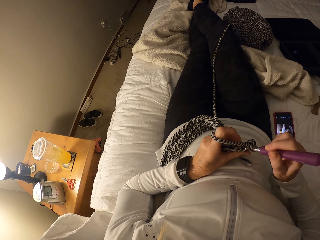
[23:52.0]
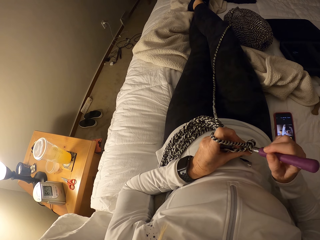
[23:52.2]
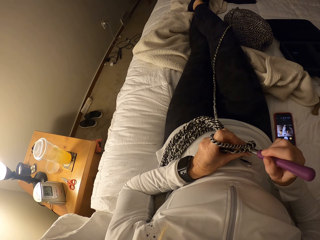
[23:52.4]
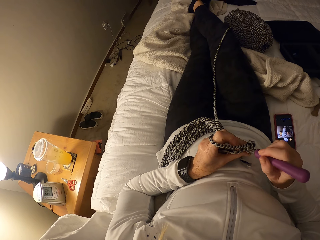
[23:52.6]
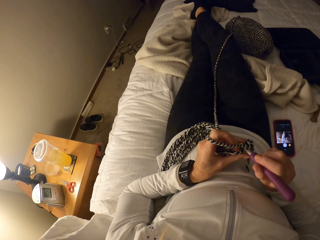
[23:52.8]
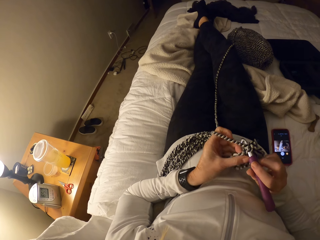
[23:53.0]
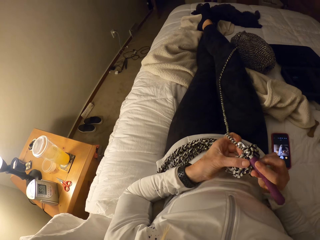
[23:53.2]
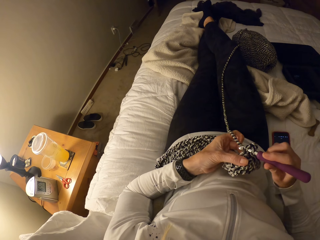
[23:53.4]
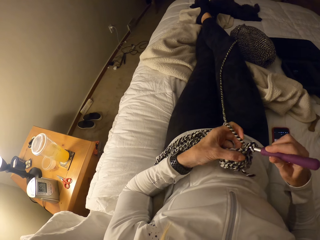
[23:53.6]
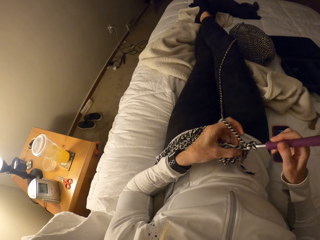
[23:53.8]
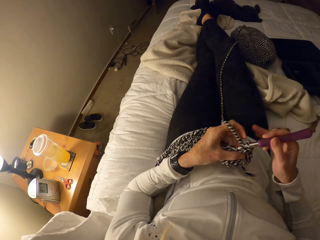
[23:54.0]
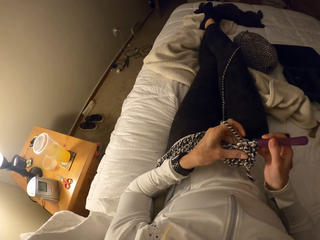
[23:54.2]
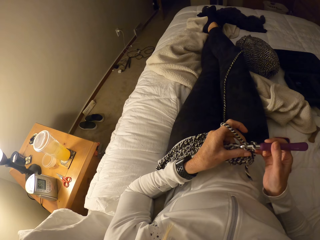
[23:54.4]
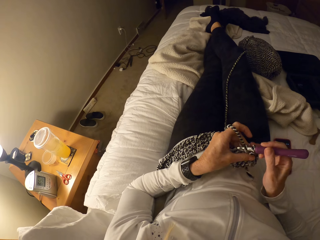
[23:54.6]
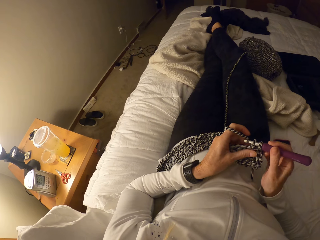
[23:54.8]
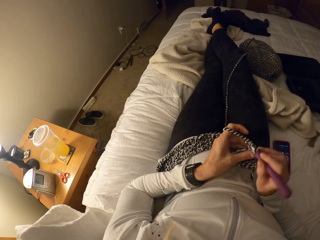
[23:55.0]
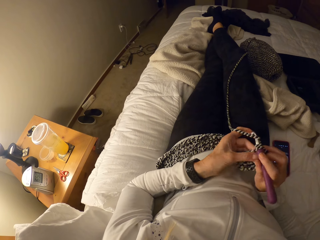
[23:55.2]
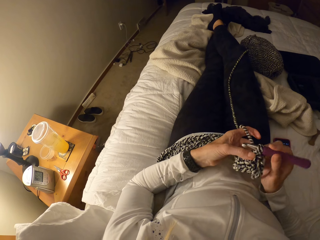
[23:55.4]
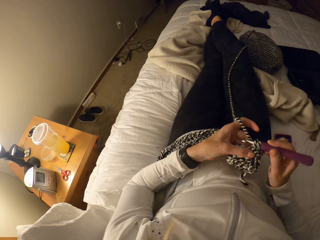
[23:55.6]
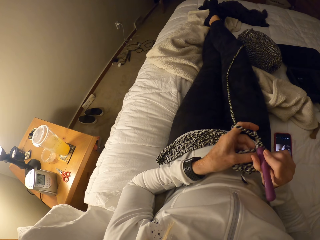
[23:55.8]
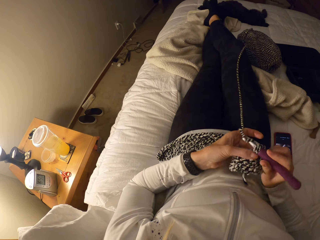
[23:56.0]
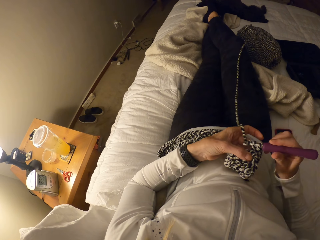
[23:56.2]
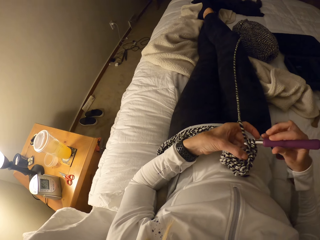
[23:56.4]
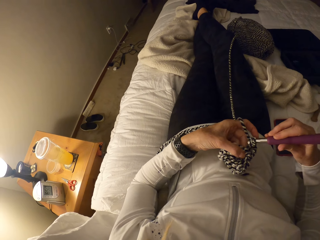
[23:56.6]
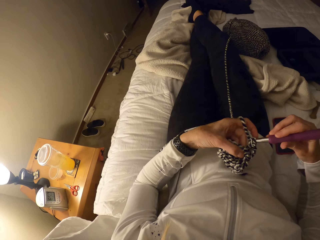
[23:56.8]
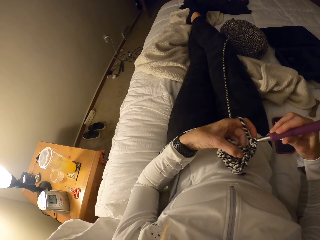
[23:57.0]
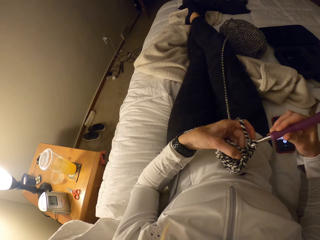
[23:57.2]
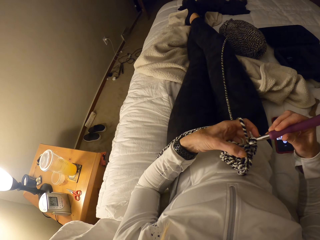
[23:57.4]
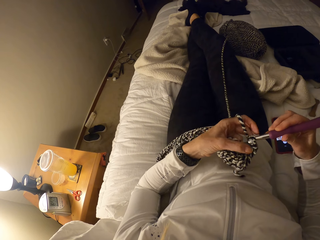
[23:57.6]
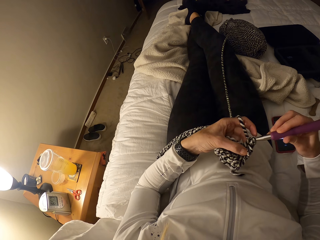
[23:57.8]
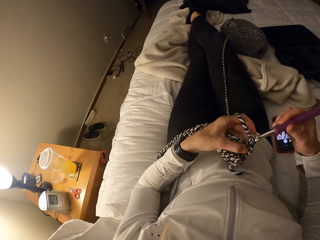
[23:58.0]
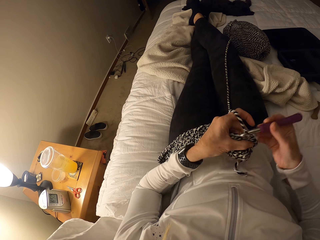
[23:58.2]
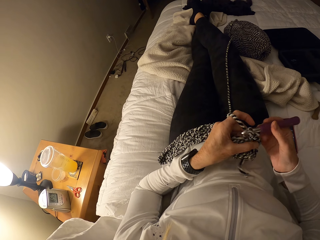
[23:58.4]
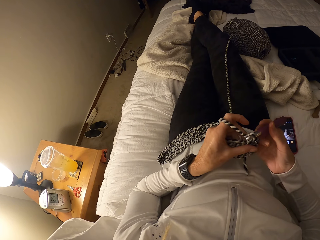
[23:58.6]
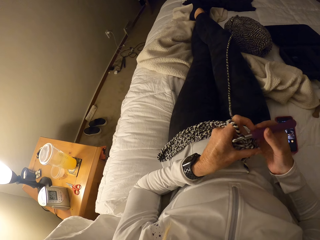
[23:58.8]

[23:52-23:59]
The camera wearer crochets with yarn and the crochet hook.

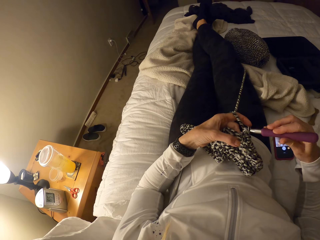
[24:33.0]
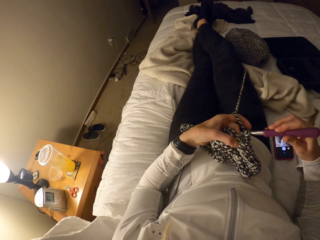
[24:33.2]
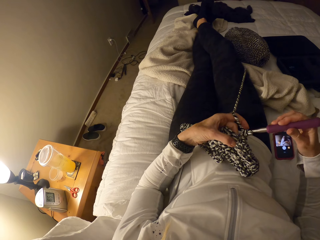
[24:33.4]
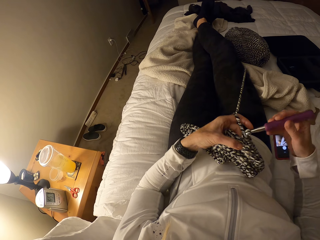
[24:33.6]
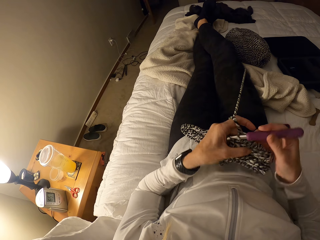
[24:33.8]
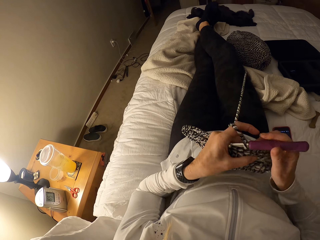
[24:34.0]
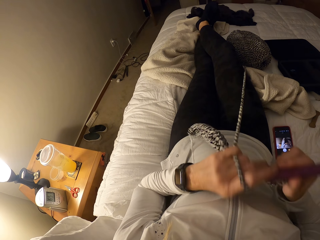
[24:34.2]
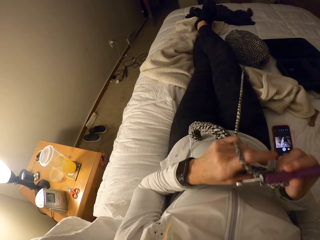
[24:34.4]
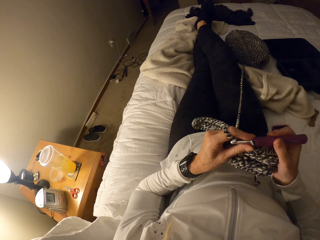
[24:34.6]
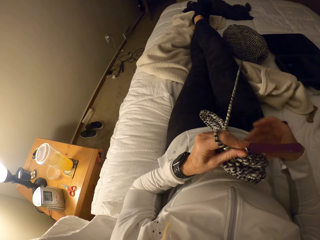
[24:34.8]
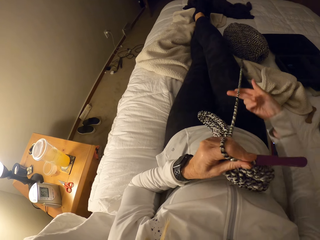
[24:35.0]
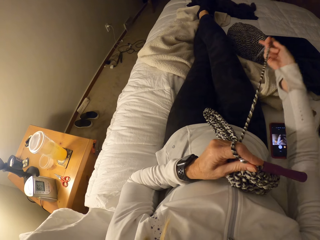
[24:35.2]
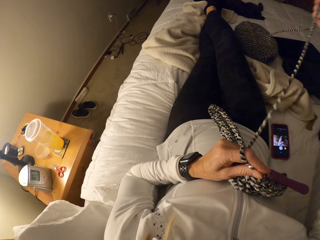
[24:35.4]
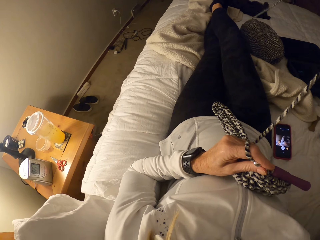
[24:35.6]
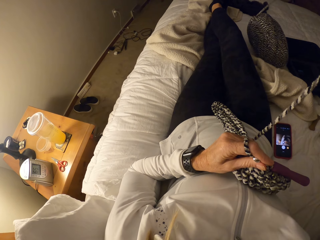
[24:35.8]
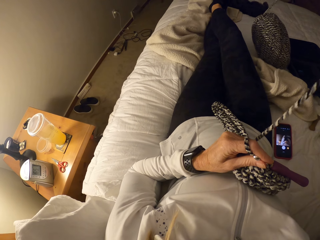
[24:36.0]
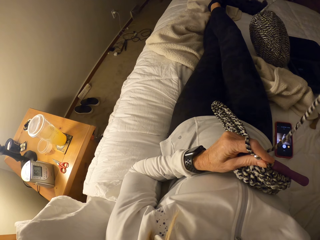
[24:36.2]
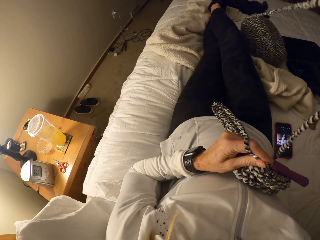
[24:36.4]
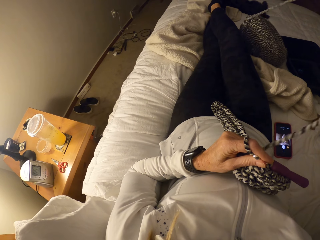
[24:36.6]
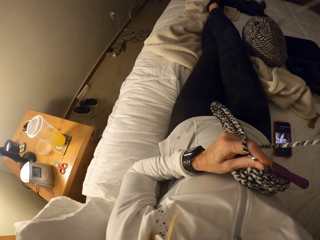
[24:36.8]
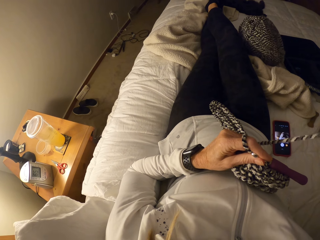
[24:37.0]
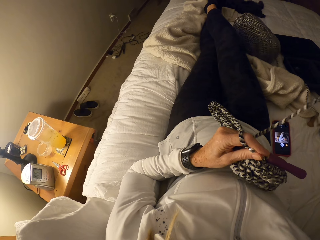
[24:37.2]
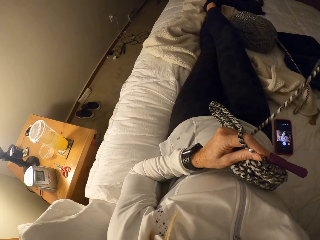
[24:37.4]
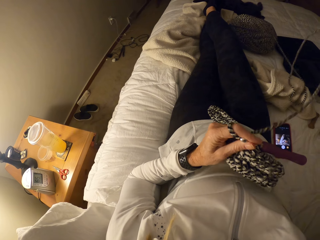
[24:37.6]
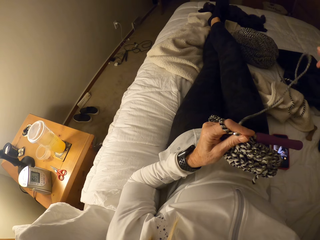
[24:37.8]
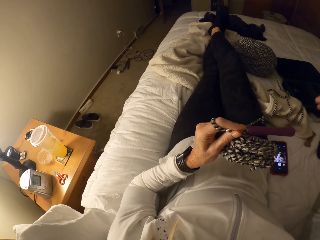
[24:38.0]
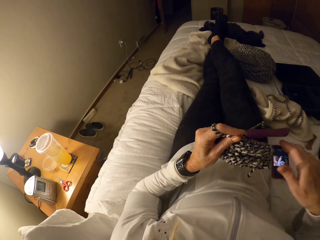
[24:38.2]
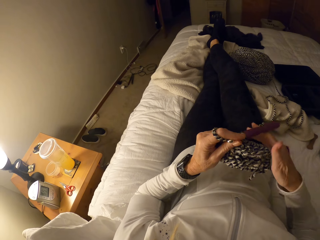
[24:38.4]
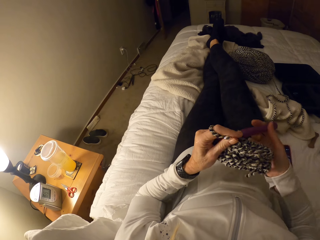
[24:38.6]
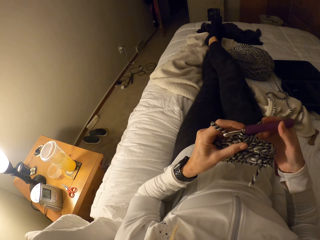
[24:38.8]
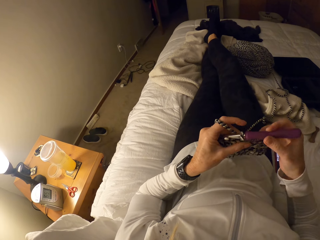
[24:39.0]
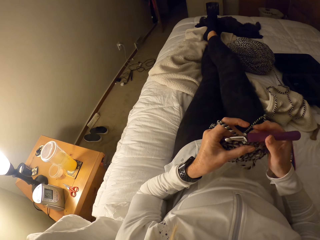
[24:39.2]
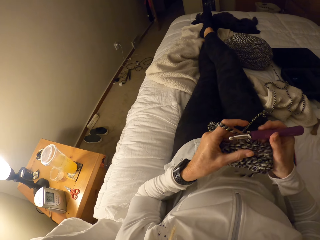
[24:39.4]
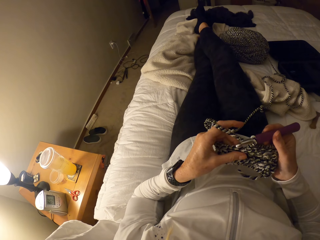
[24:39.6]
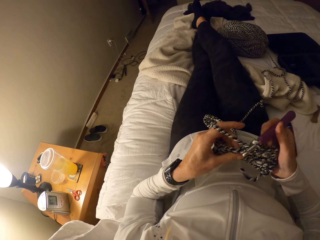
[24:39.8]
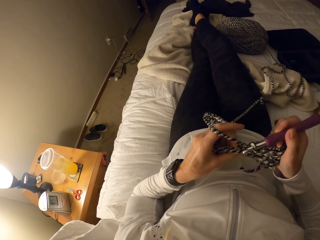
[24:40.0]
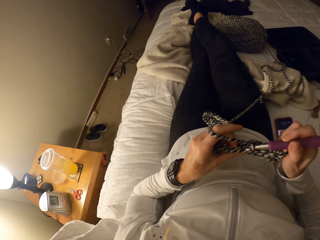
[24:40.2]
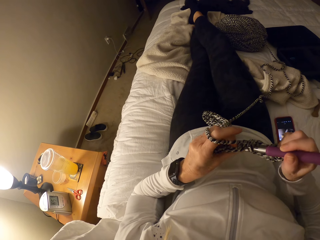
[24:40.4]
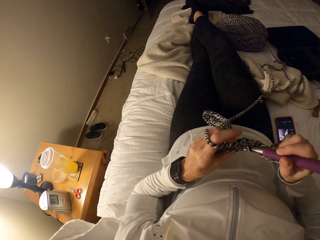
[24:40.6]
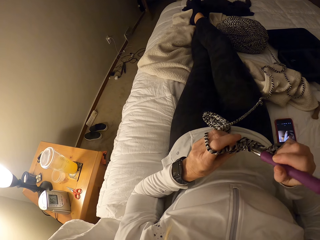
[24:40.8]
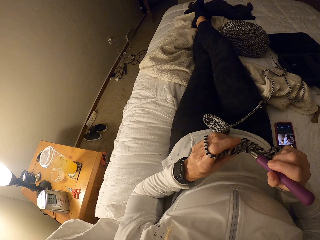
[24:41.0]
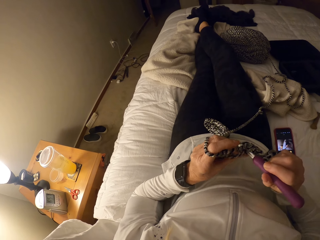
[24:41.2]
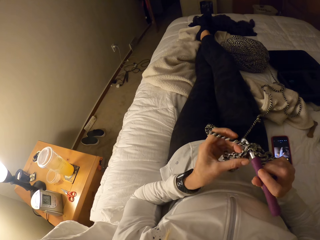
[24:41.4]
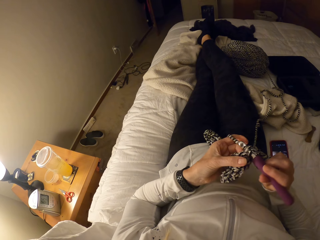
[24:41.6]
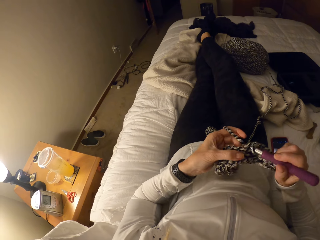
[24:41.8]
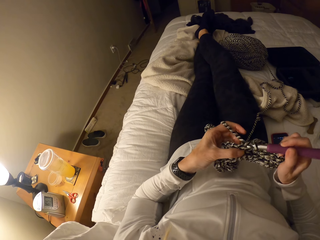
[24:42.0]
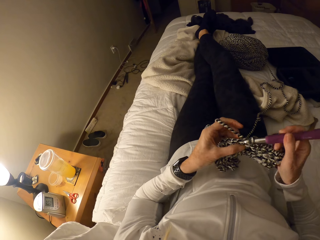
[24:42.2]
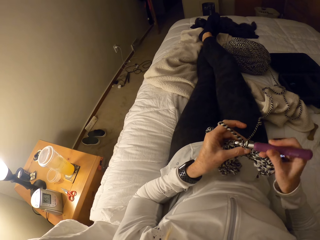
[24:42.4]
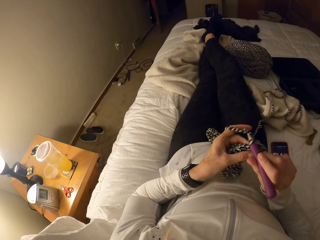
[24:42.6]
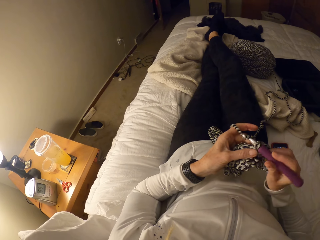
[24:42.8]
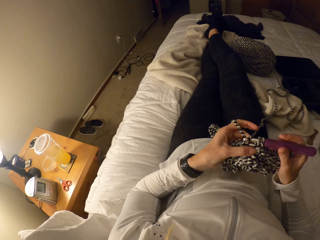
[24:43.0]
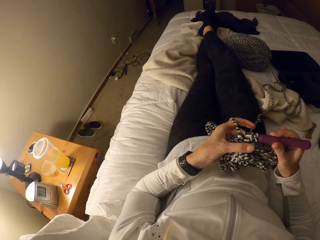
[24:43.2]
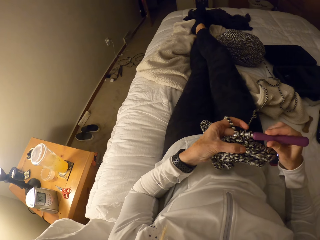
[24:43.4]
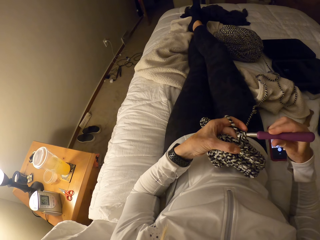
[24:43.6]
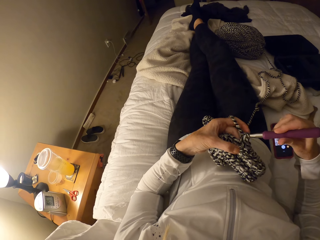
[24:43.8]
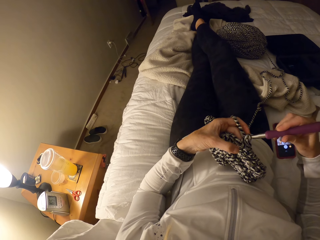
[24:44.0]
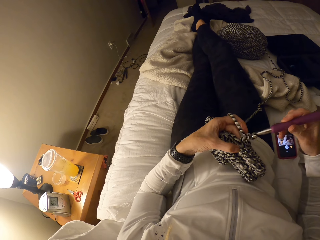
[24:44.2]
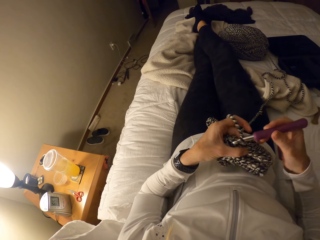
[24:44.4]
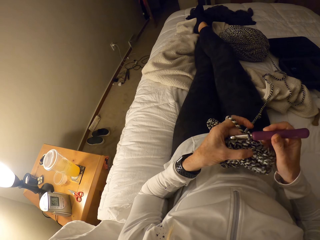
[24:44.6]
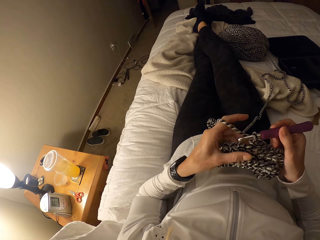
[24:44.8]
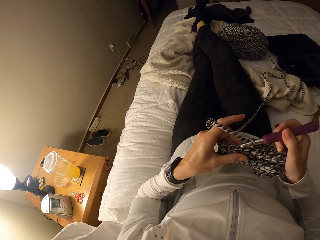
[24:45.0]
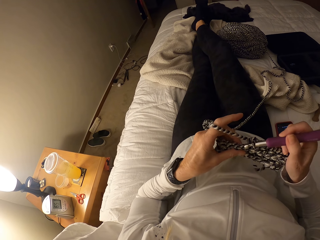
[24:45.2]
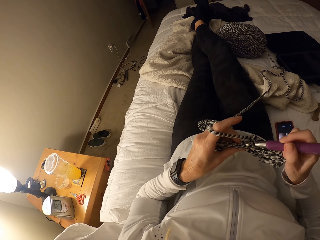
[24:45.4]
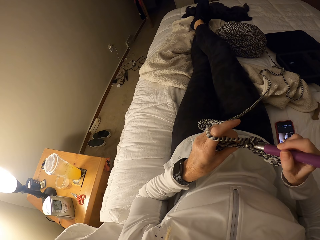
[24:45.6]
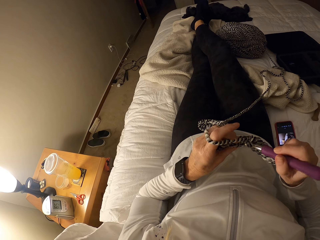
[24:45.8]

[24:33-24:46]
The camera wearer releases yarn from the bundle with her right hand. She straightens a thread. She crochets with the yarn and the crochet hook.
